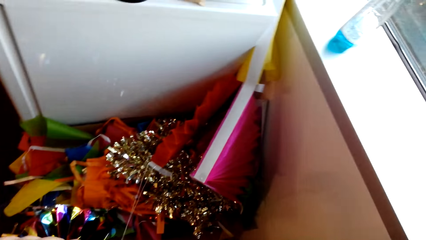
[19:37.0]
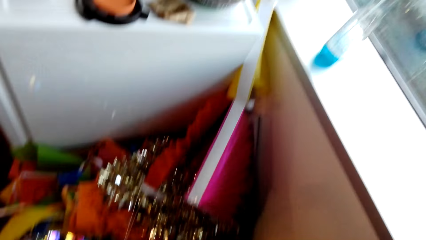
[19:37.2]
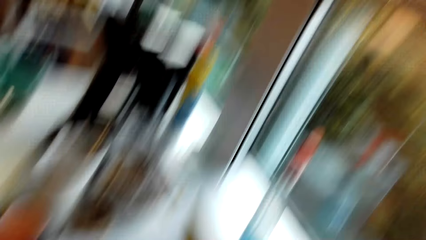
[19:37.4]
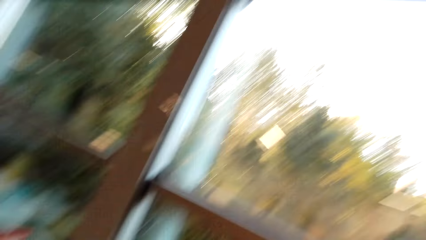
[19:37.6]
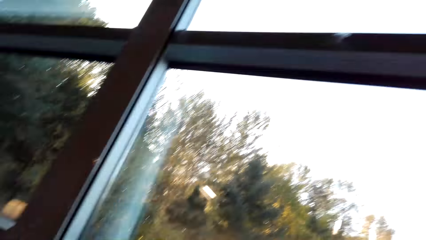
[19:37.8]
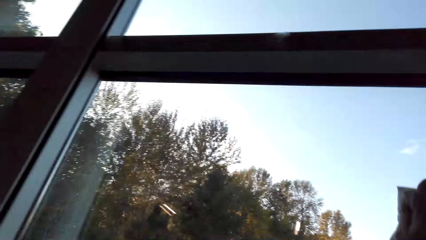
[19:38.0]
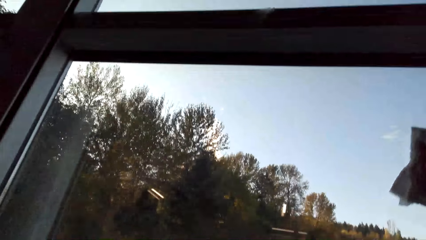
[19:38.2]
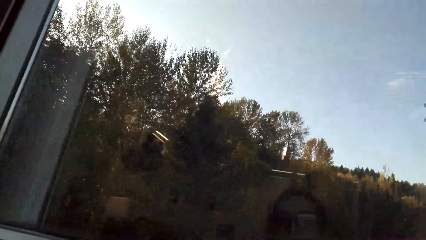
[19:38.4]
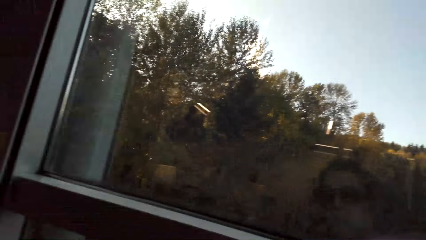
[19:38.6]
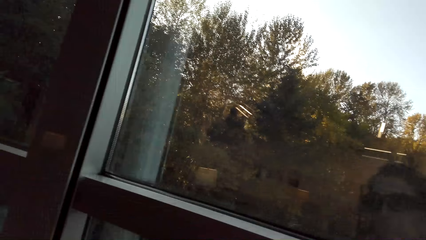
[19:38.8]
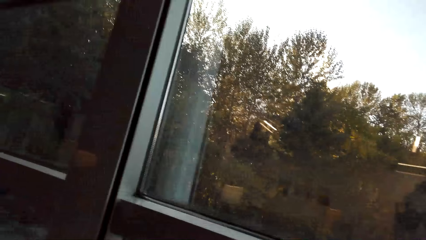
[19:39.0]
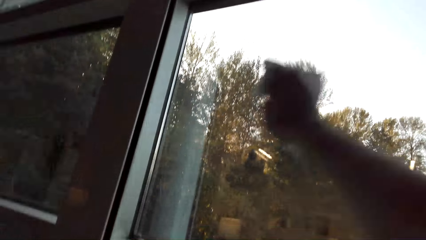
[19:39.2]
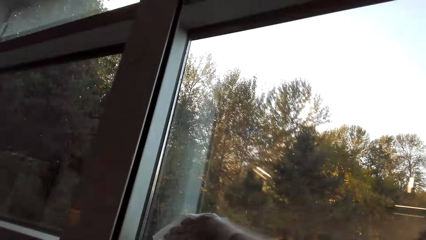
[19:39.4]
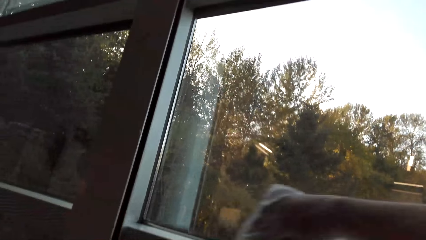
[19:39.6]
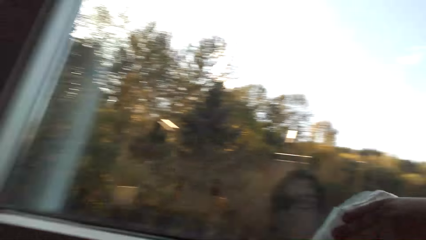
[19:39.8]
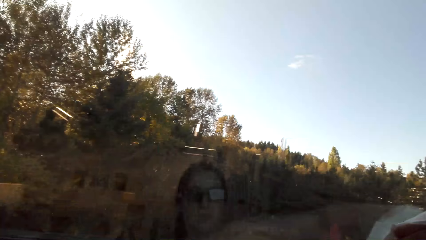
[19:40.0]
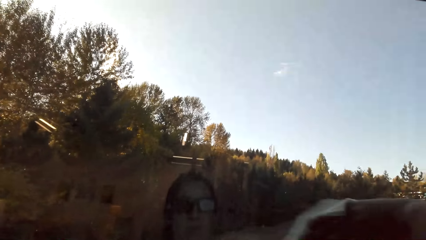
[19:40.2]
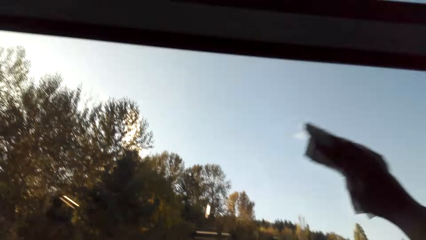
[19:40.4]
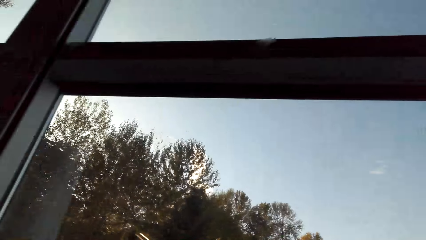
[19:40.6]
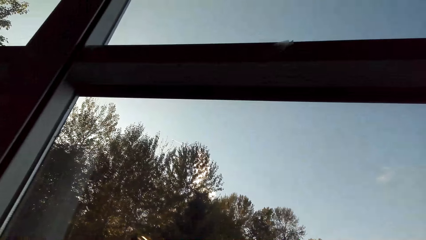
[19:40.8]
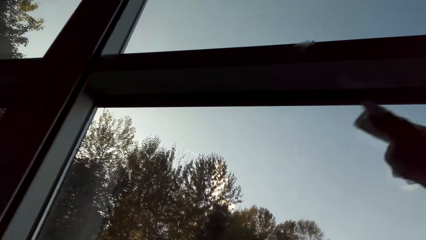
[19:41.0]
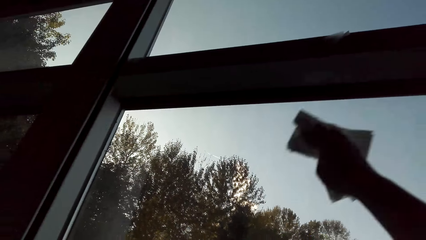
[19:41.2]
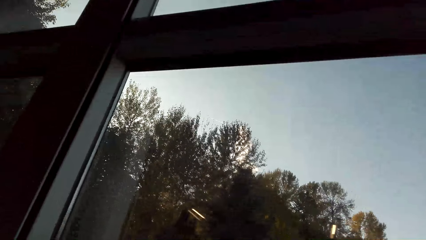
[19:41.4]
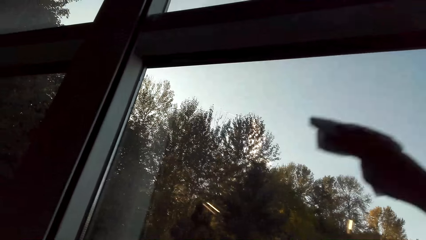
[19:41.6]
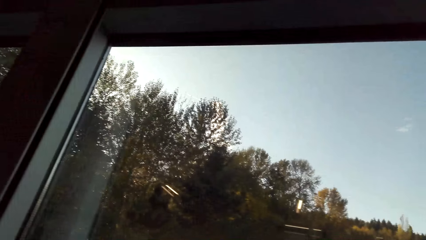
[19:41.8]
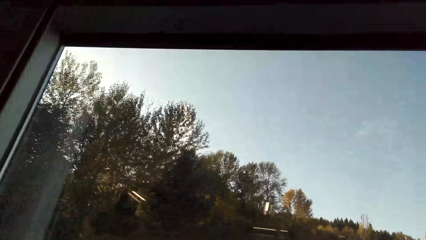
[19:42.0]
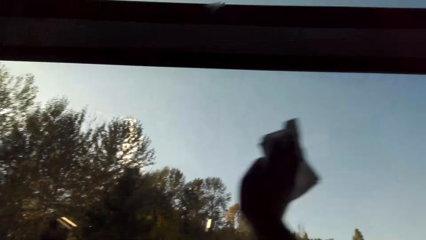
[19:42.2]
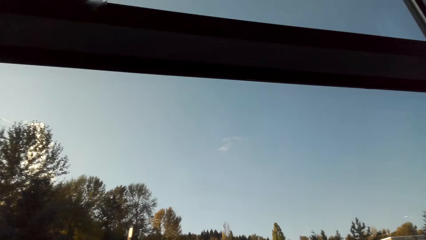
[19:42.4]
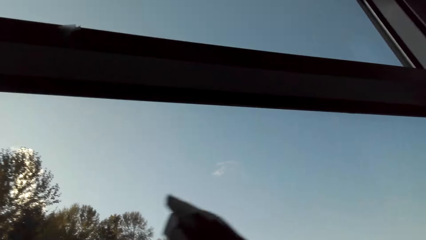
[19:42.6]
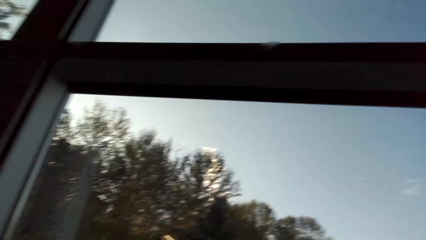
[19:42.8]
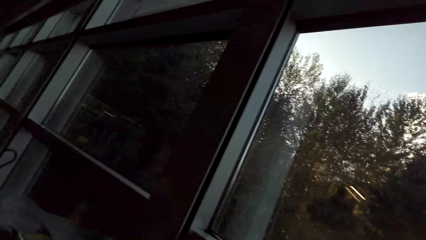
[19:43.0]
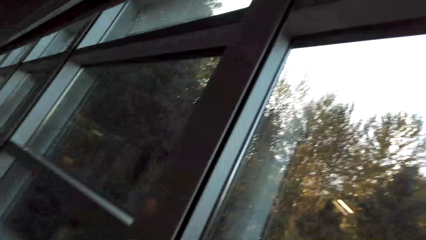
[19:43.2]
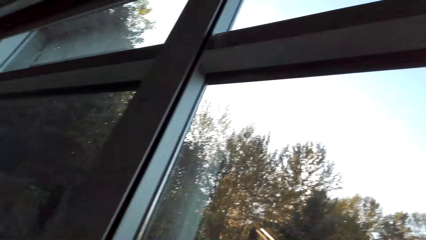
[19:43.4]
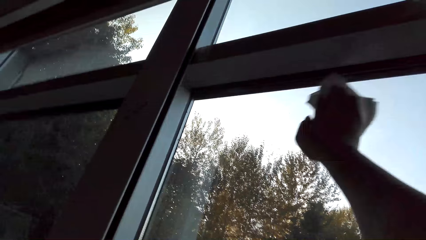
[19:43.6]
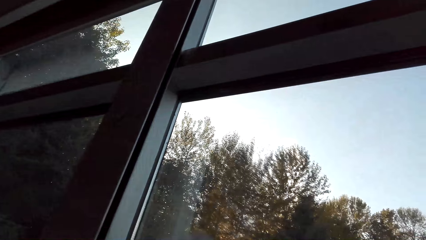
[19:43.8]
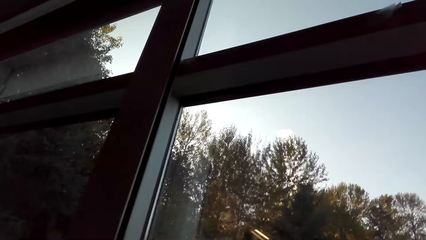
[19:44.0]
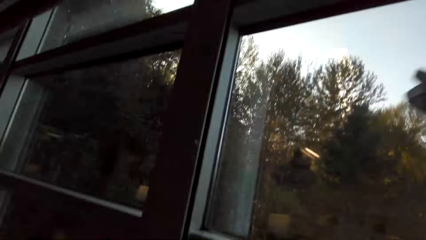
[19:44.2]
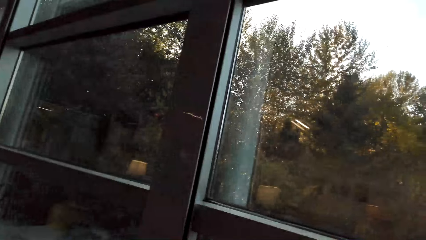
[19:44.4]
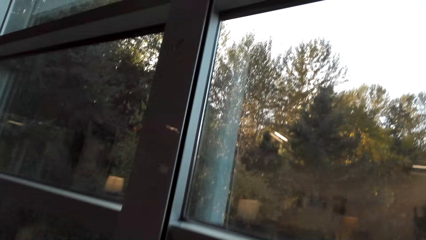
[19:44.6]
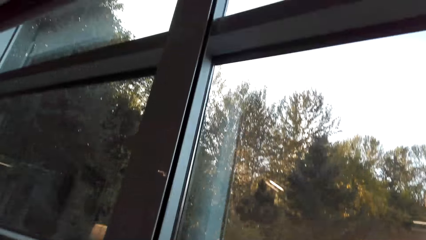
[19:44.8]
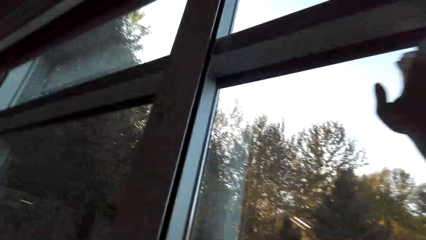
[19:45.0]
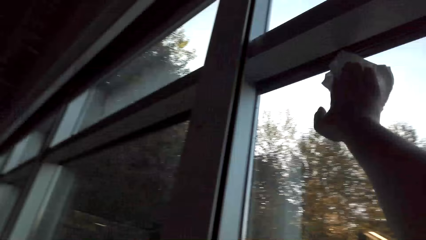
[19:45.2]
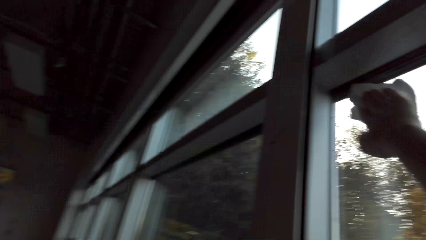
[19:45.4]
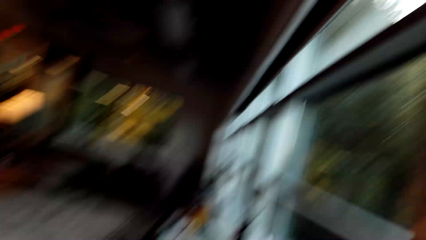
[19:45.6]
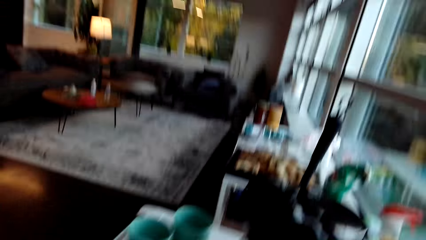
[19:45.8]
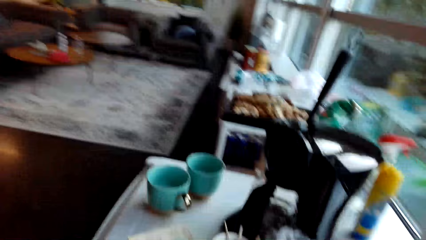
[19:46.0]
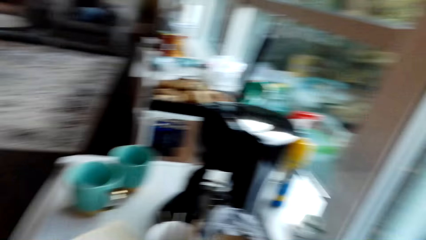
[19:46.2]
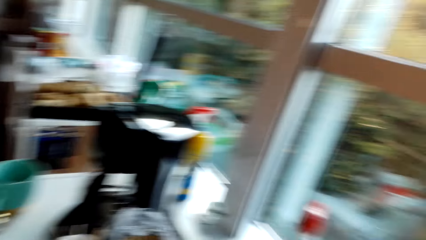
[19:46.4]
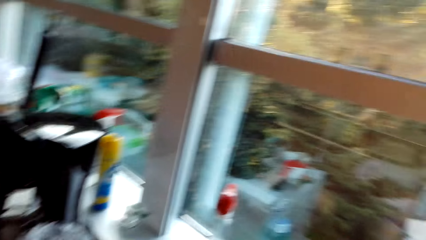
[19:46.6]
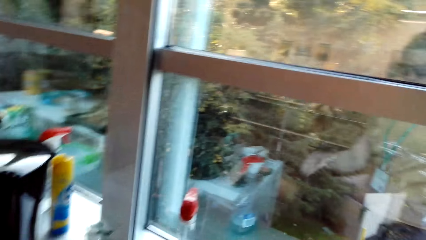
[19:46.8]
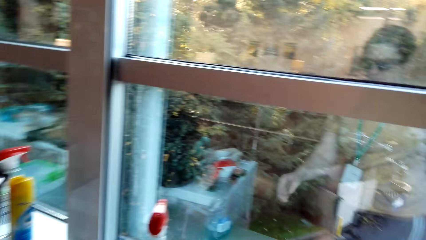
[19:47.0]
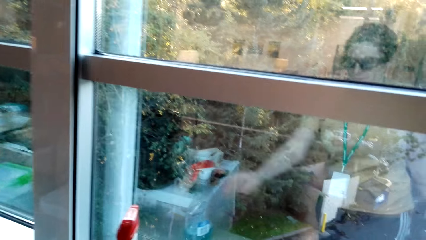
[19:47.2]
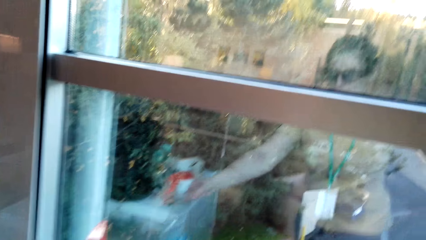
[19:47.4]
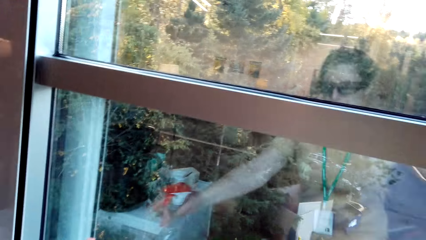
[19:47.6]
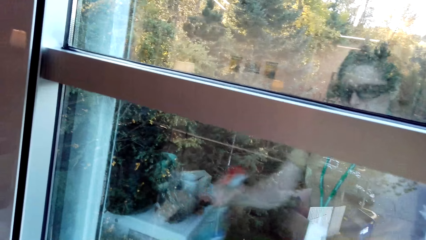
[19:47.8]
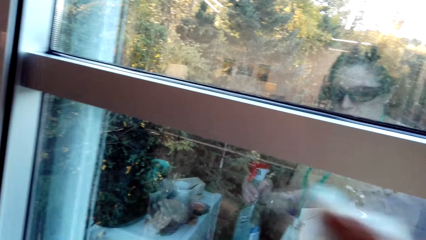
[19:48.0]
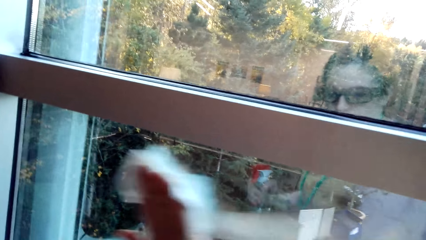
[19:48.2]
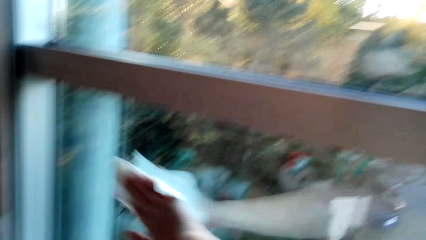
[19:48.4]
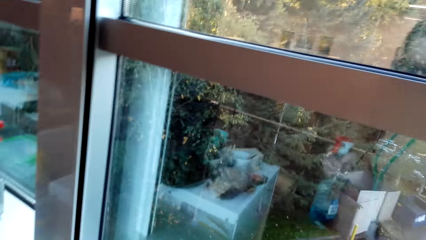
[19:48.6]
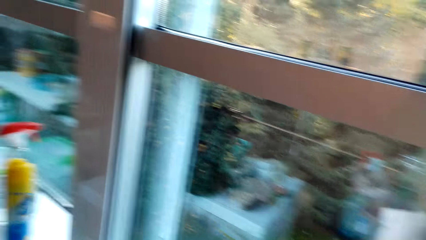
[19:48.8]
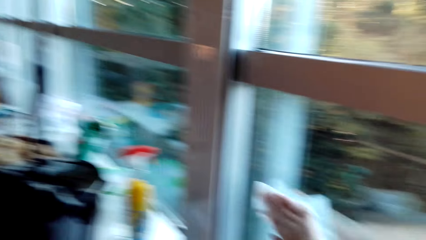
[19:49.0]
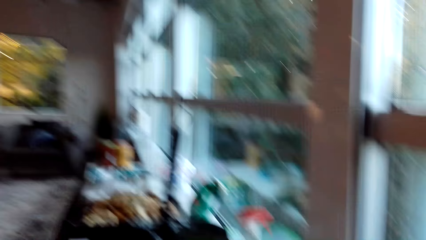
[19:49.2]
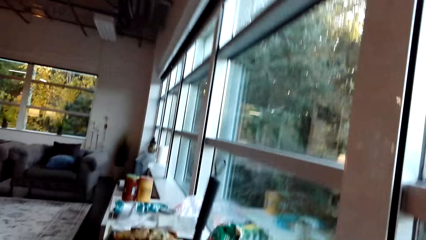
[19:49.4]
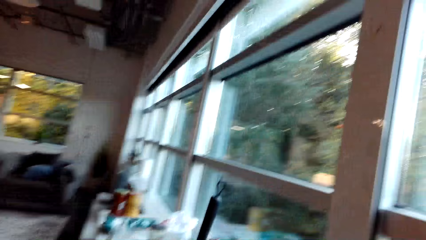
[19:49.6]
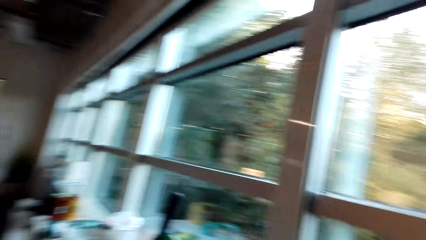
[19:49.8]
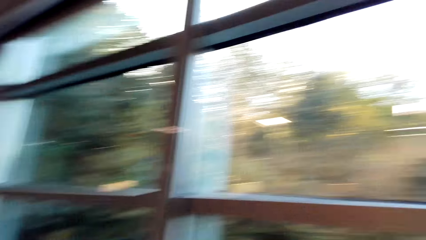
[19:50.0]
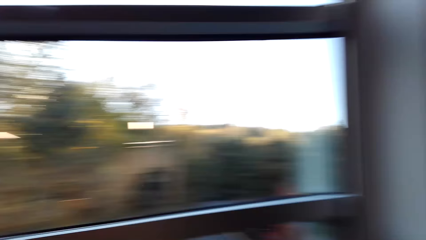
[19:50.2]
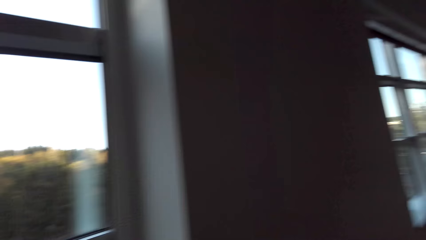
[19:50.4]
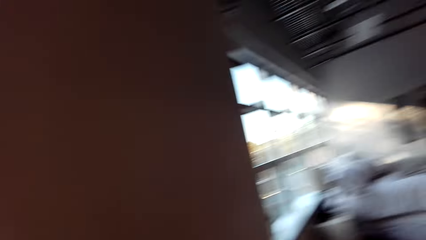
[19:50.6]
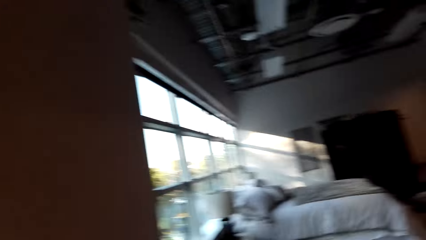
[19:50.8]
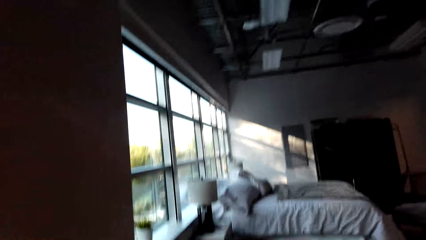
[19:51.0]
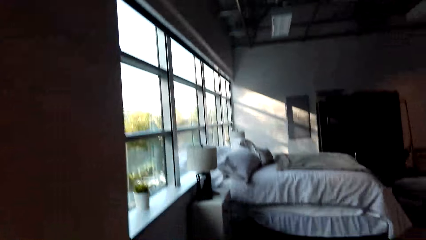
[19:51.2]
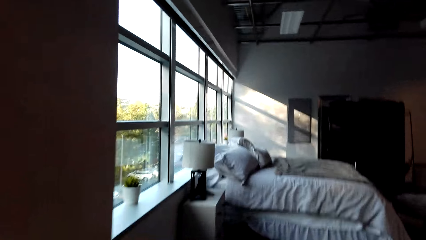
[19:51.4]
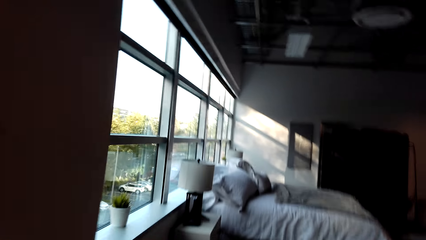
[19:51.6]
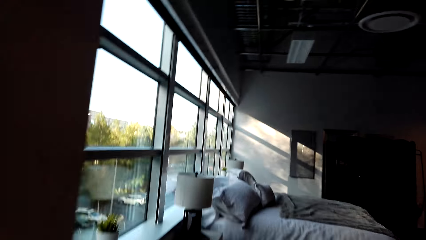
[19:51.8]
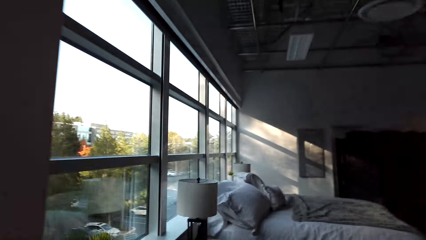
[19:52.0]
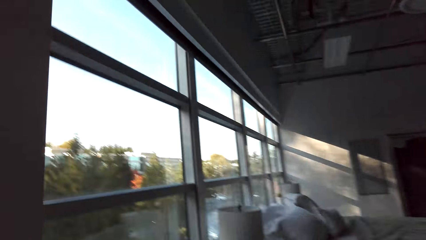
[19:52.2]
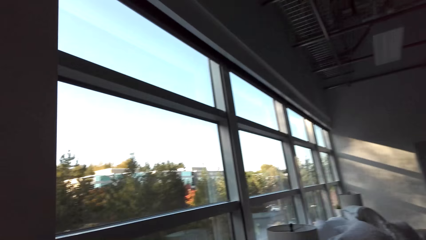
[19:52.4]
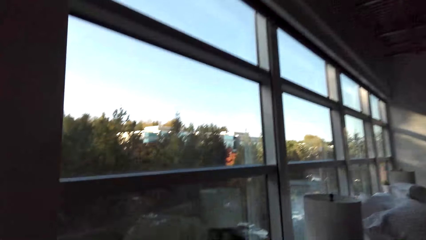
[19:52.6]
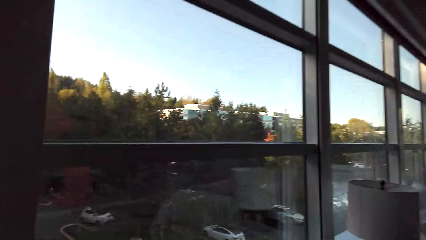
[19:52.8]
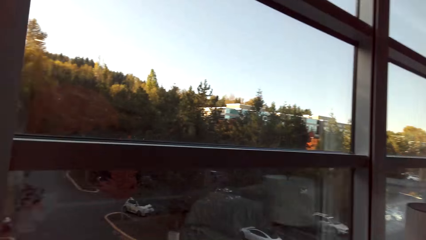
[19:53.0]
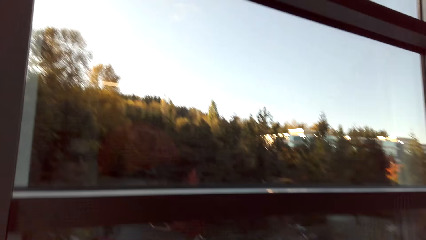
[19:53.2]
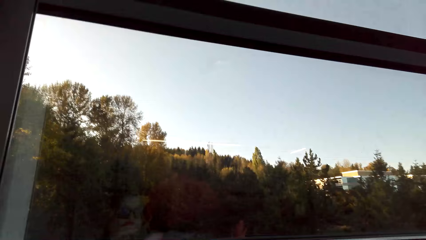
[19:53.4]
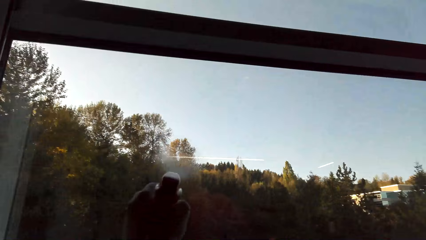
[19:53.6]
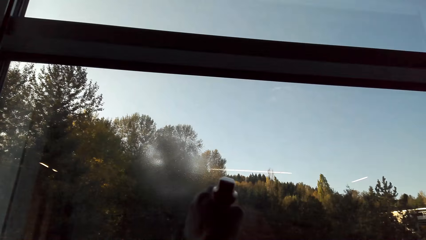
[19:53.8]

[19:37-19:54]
The camera wearer looks around. They wipe a window pane. They pick up a spray. They walk around the house.
